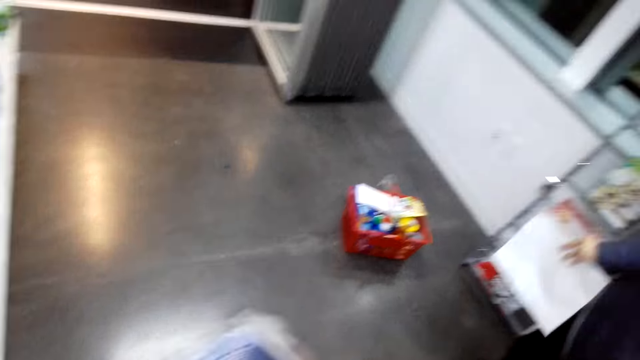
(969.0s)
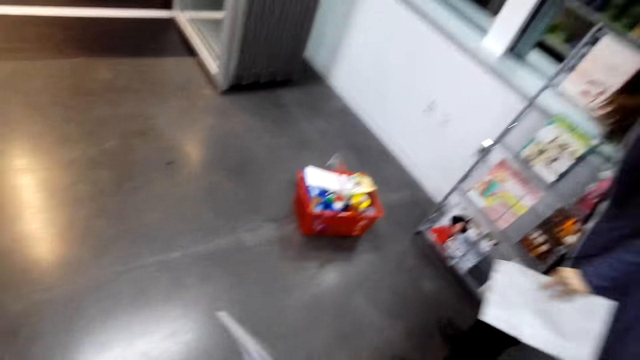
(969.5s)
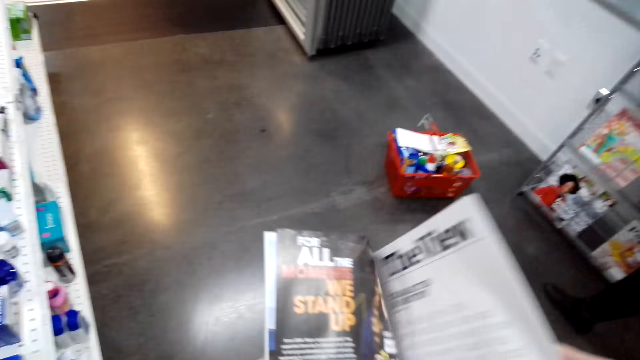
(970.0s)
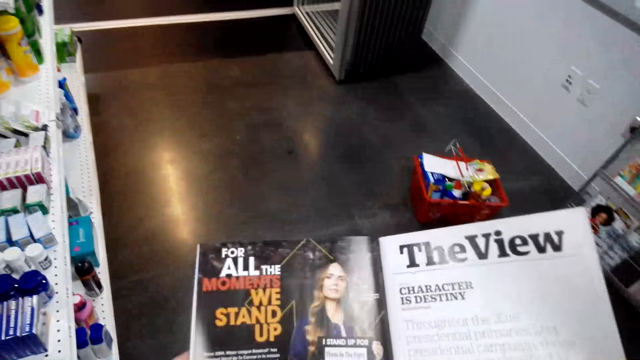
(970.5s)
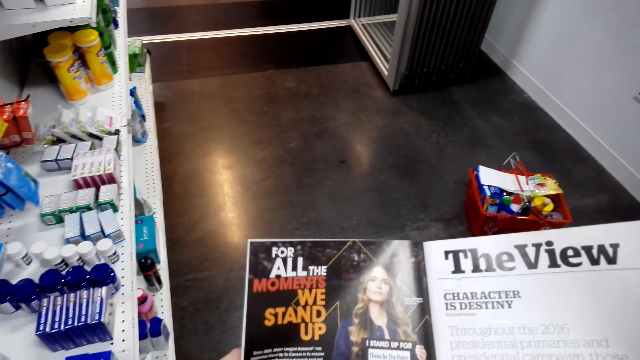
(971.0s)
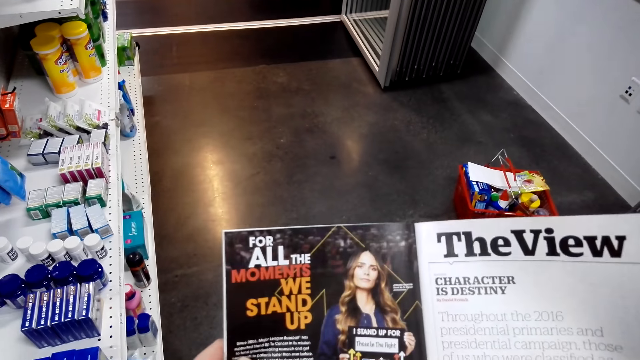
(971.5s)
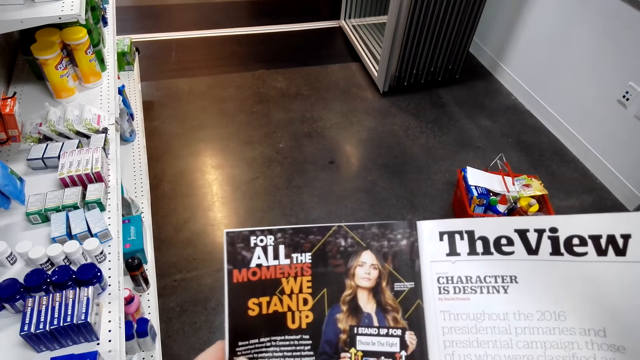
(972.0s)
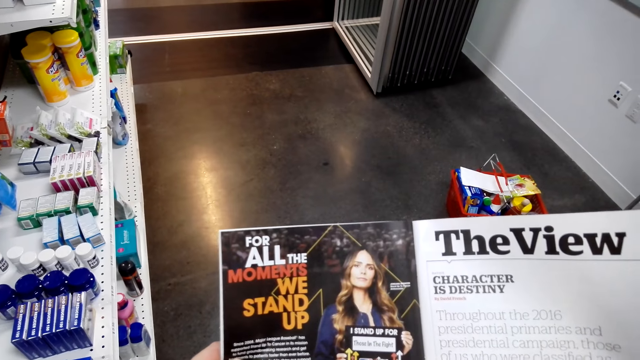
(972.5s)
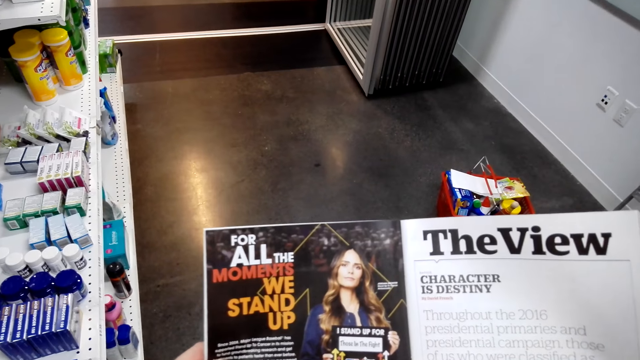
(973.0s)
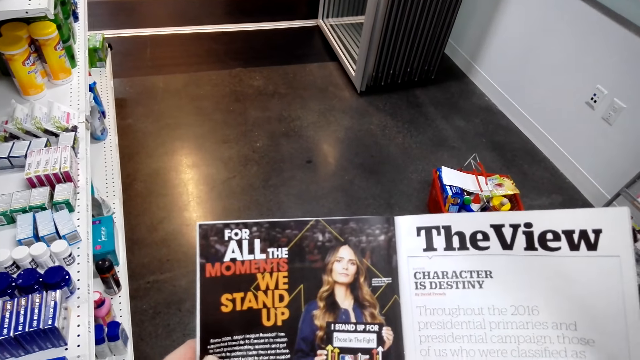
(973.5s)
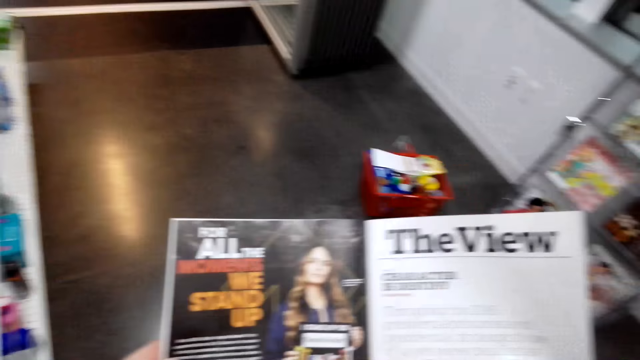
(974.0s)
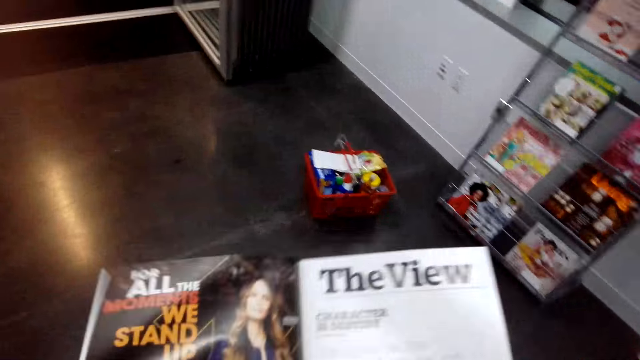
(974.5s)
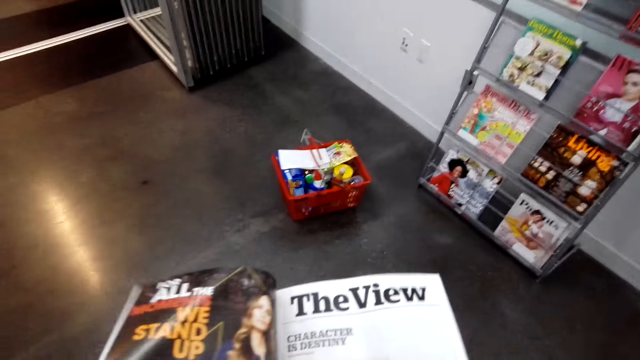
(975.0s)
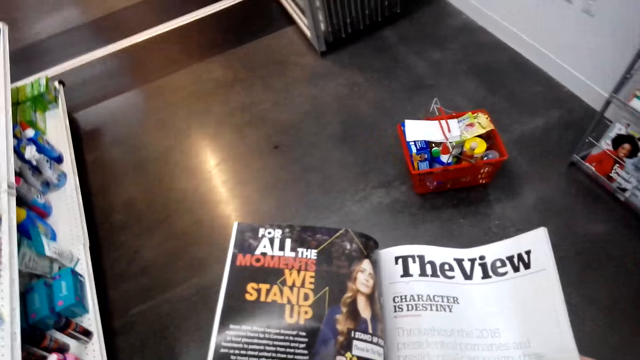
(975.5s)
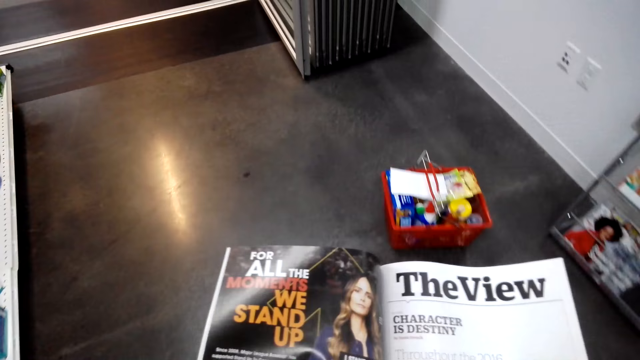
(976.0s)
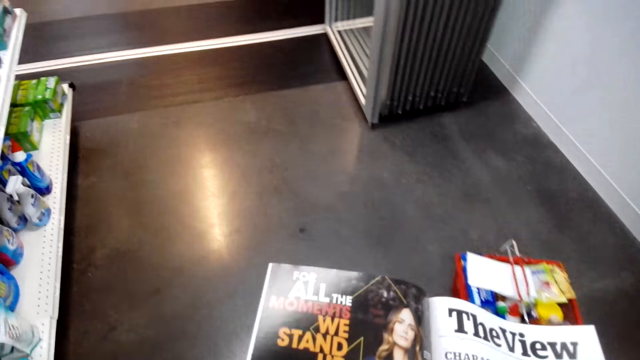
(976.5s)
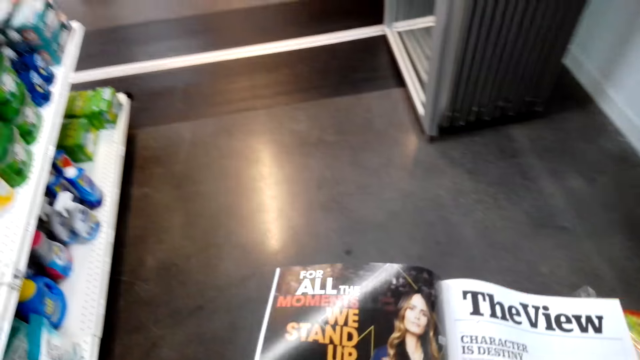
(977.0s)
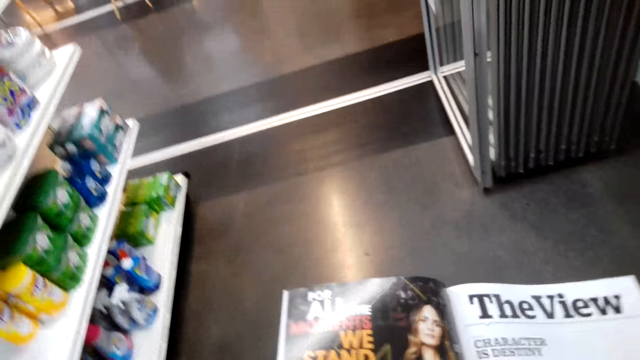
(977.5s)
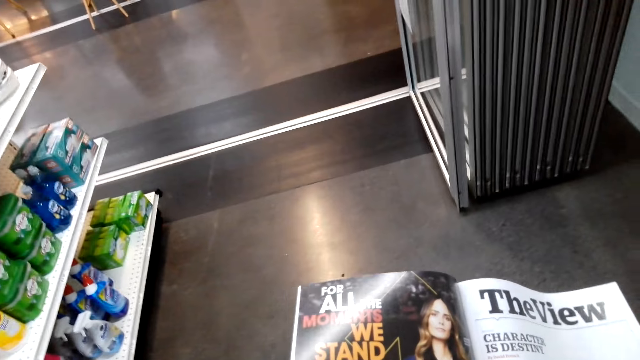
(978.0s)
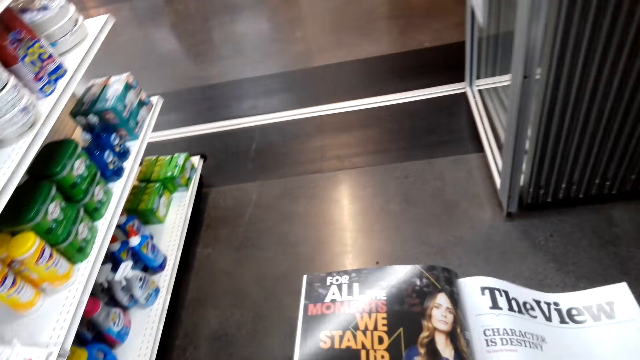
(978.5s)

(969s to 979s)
The camera wearer lowers the magazine. A woman looks back. The camera wearer flips the page of the magazine. He reads the magazine and walks around the shop with the magazine in his hands.

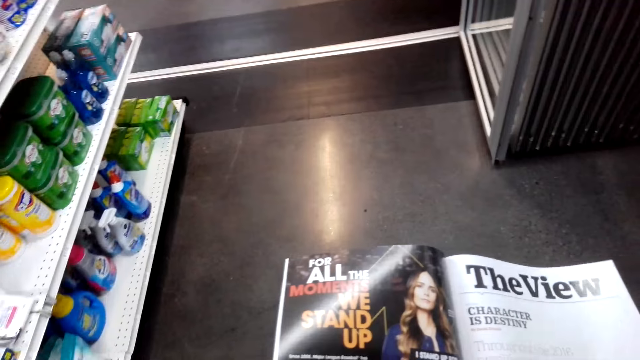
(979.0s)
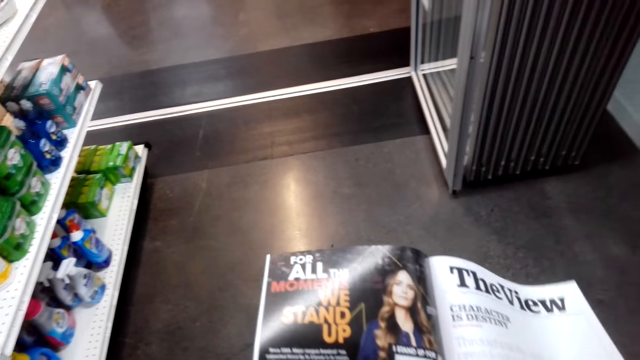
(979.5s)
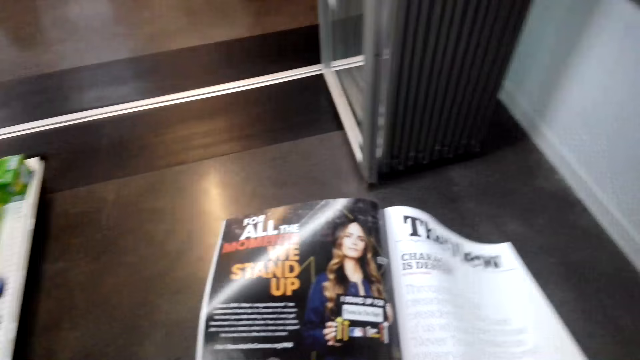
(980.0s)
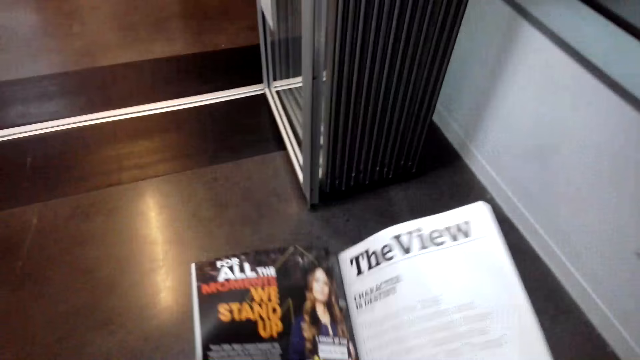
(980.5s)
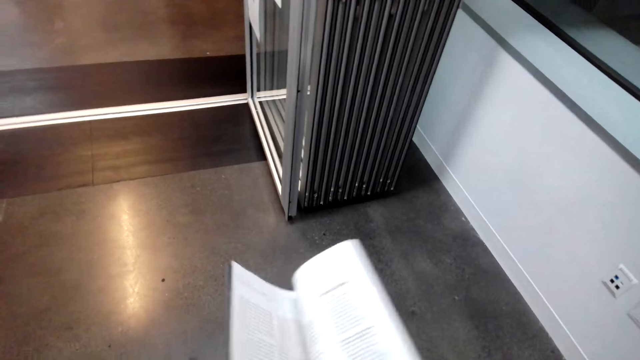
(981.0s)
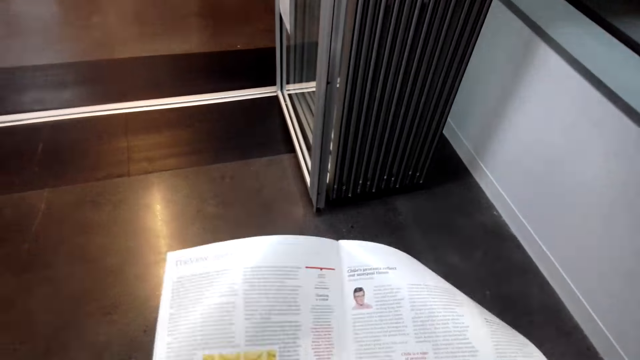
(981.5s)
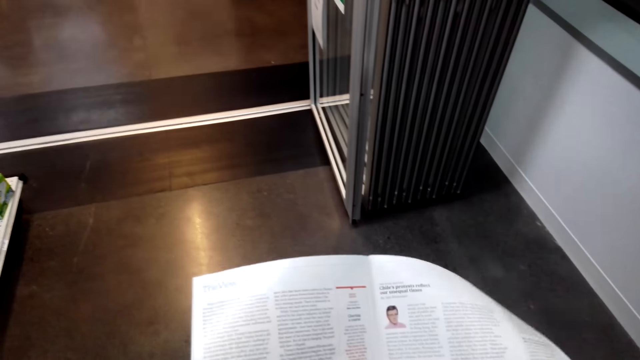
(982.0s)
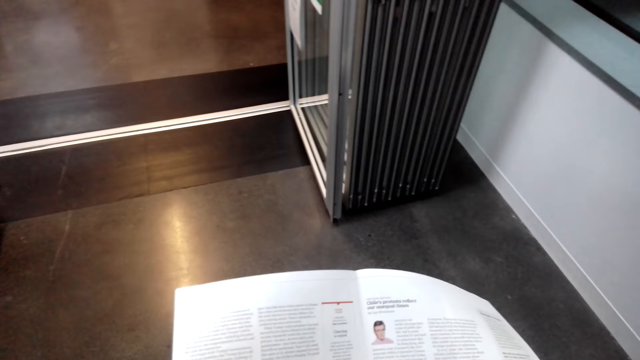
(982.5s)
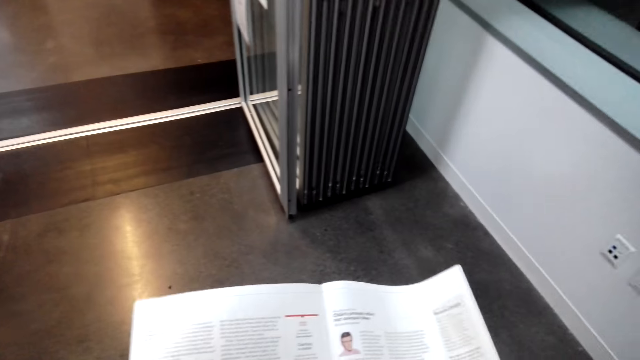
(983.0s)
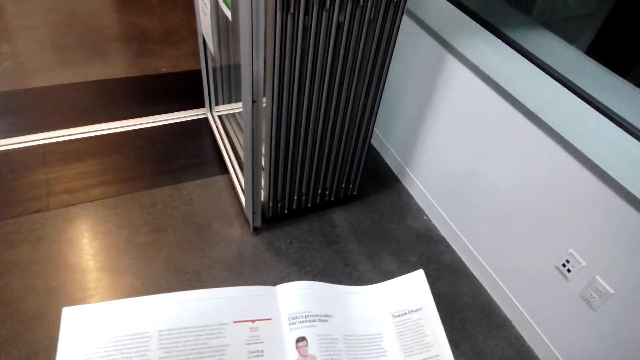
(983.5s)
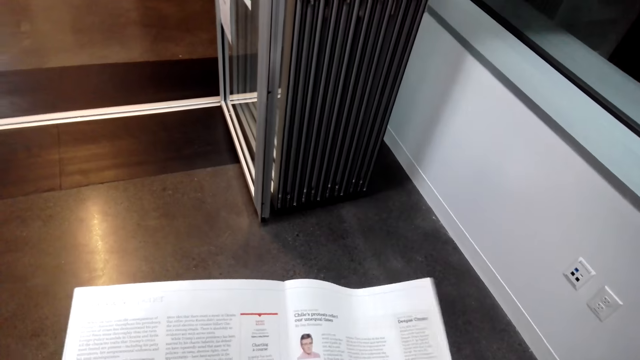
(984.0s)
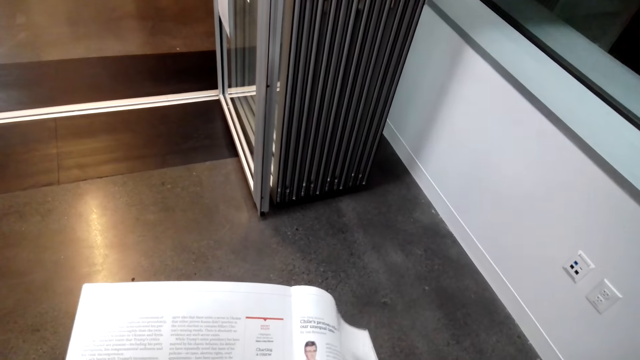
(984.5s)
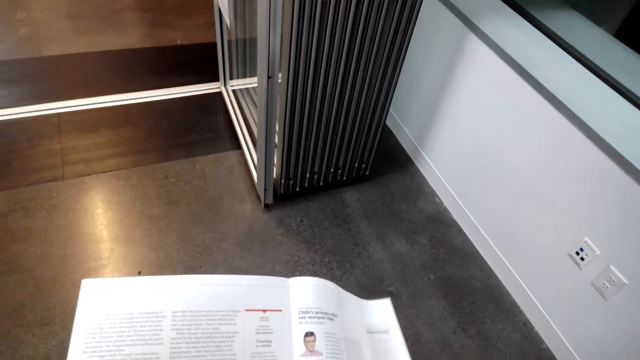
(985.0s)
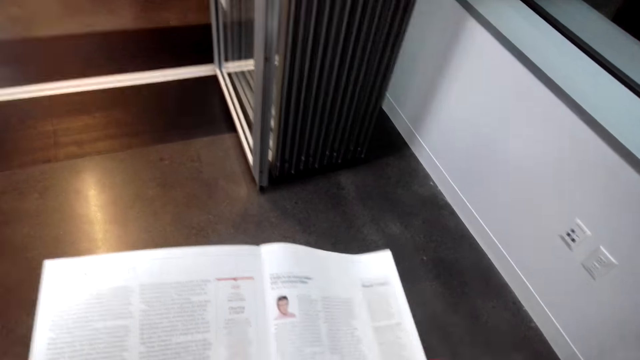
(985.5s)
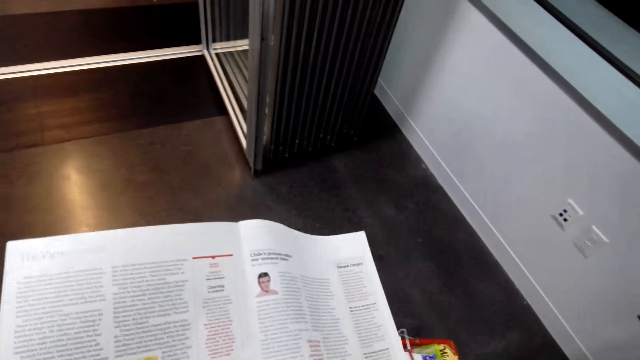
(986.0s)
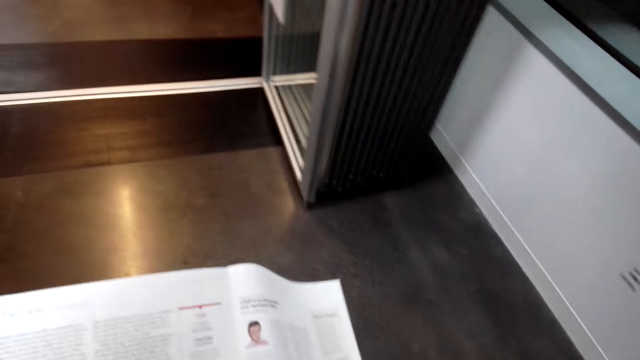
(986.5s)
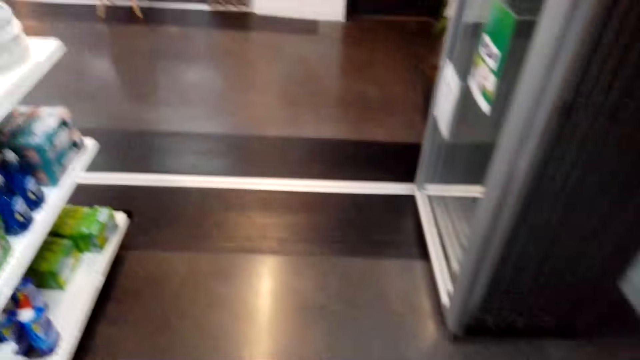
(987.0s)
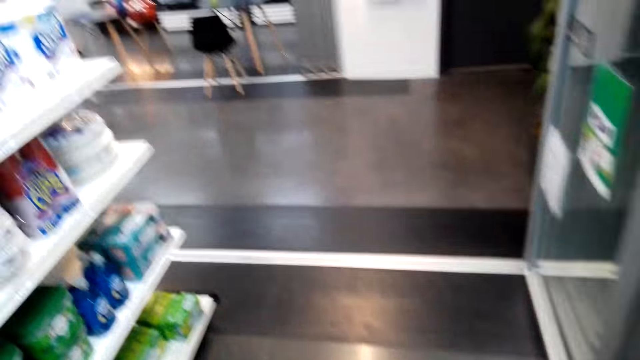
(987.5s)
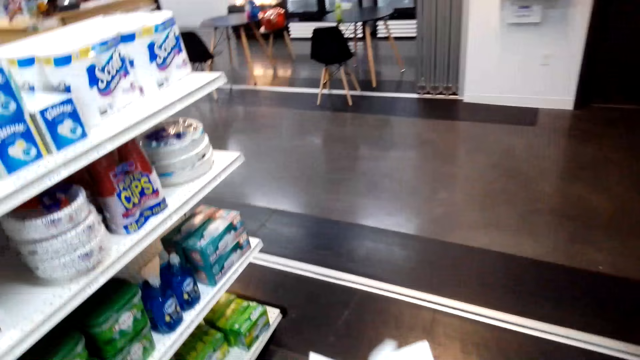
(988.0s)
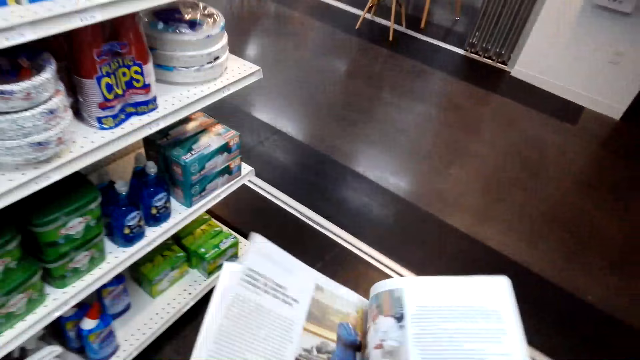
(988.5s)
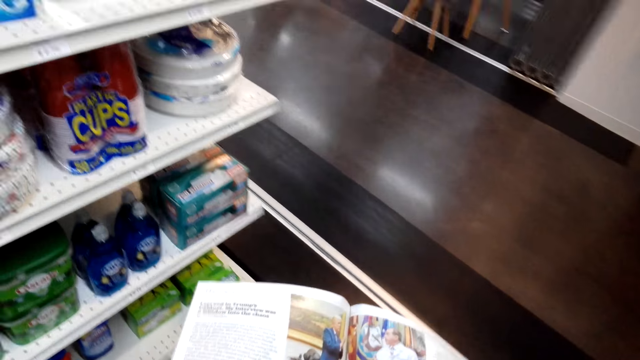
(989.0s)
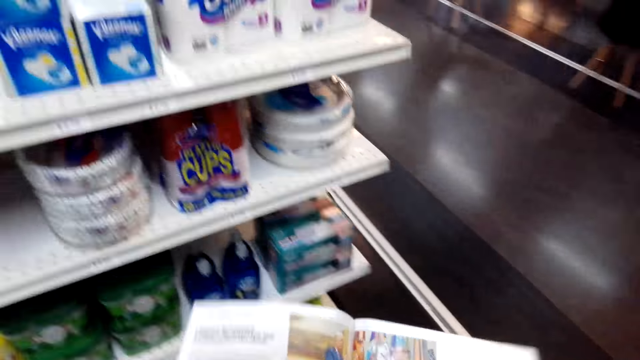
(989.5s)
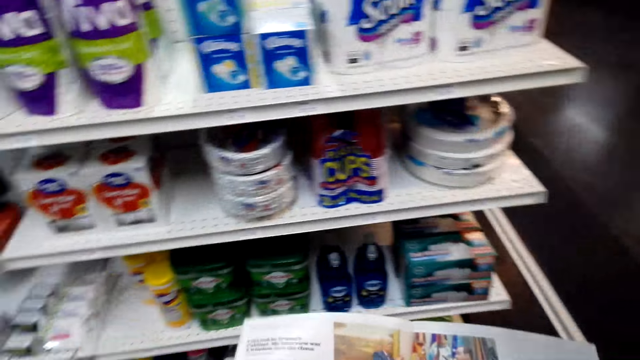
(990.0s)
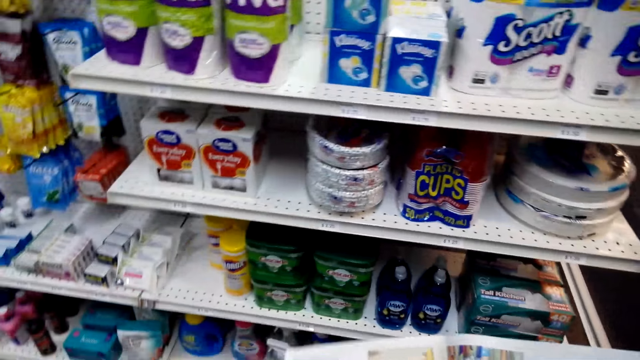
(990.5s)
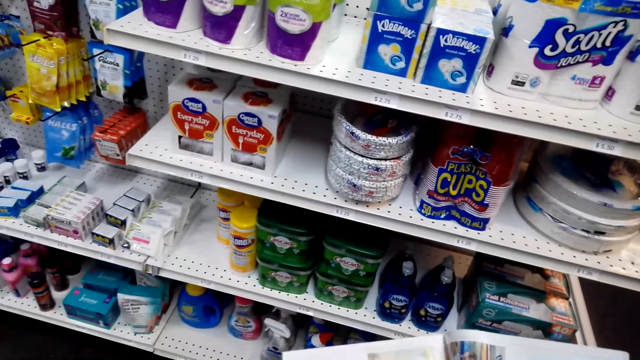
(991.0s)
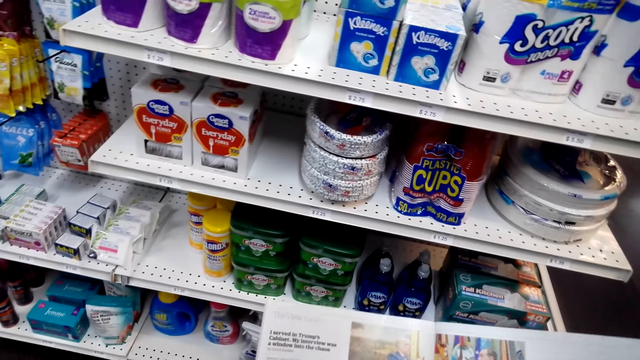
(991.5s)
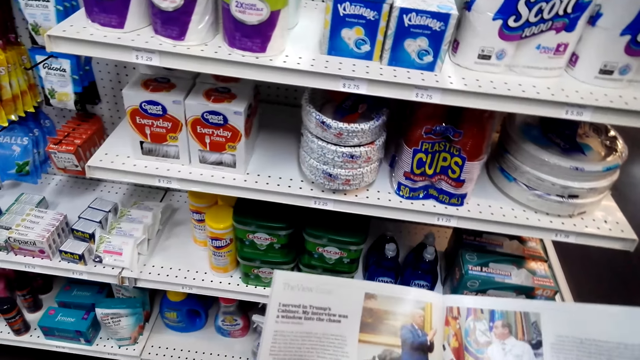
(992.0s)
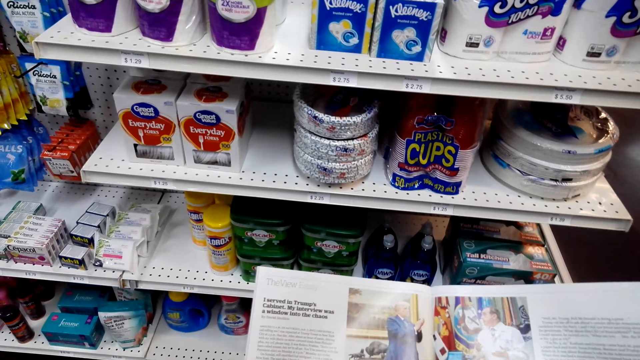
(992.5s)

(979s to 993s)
The camera wearer flips the page of the magazine. They read the magazine. They walk around the shop. They flip the page of the magazine. They read the magazine.
